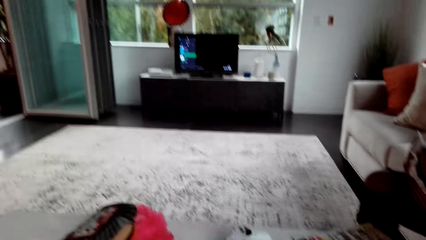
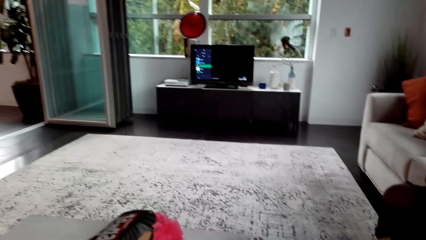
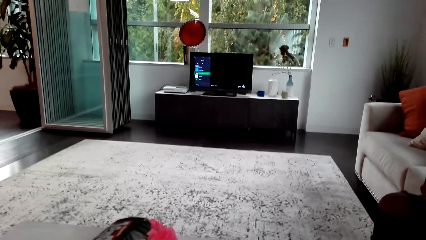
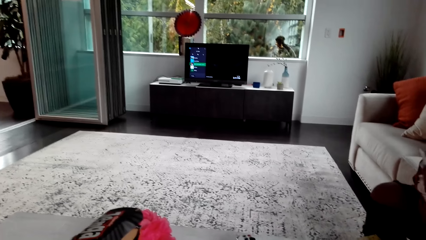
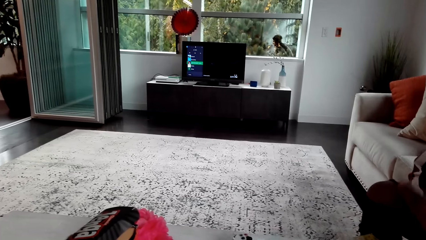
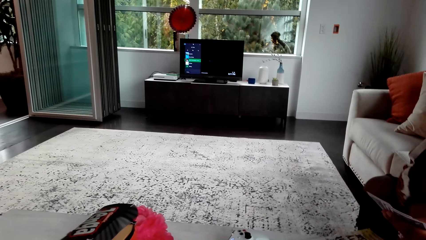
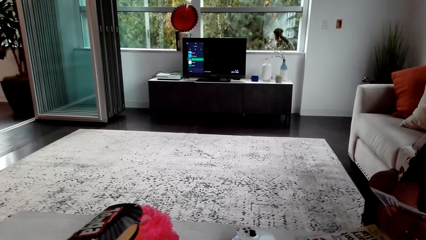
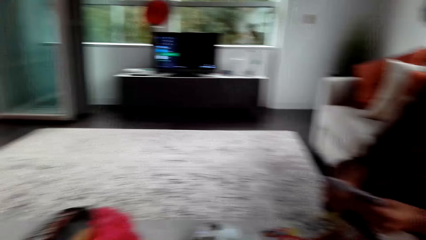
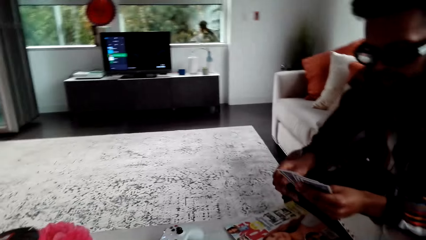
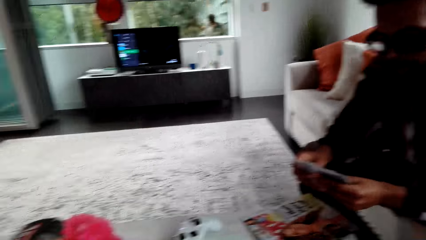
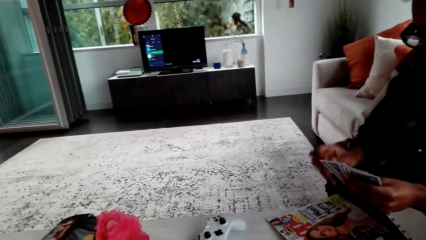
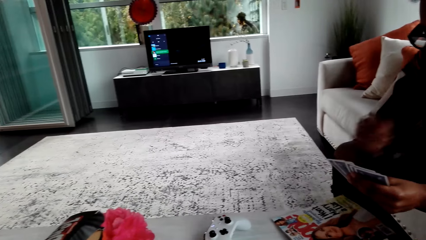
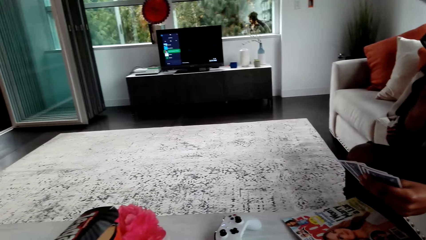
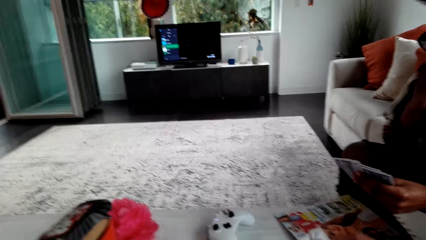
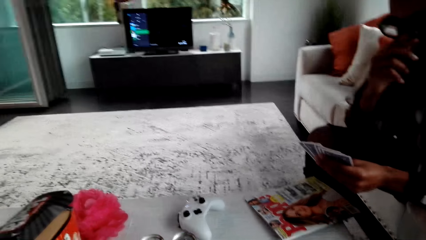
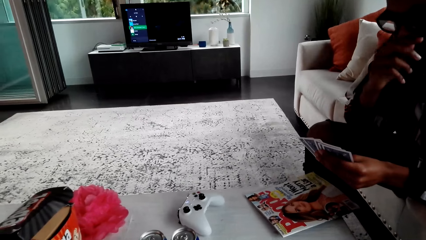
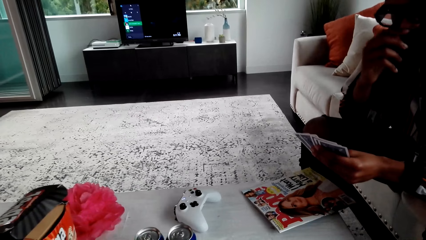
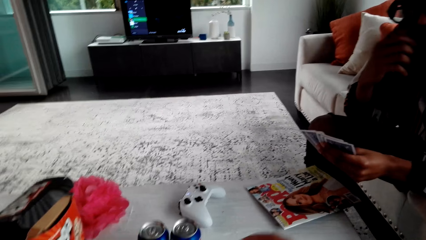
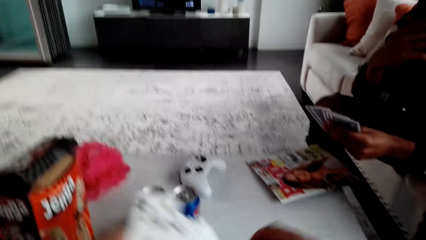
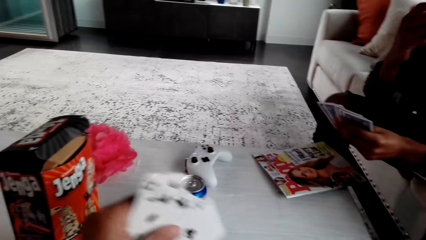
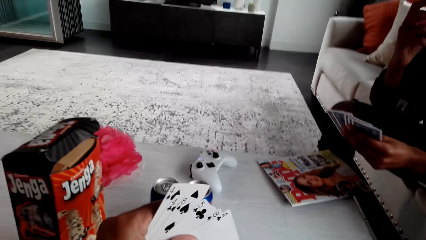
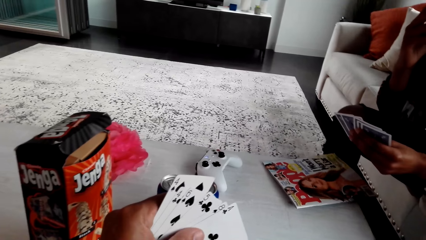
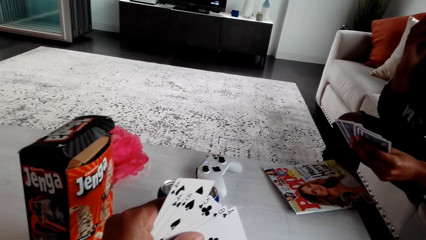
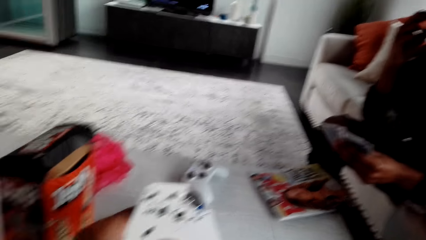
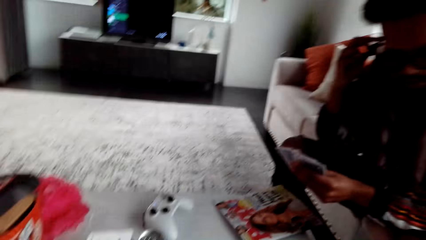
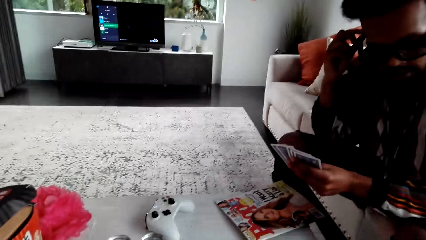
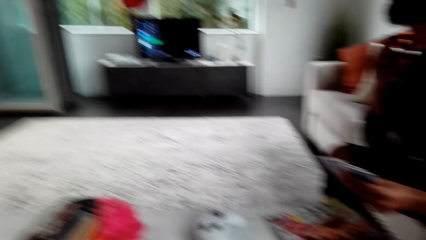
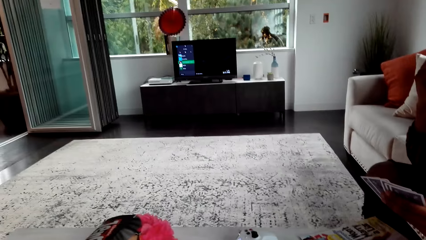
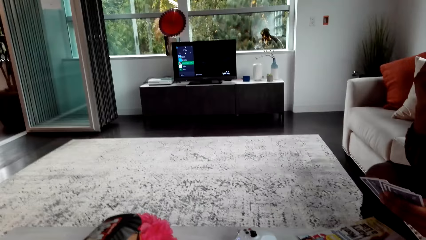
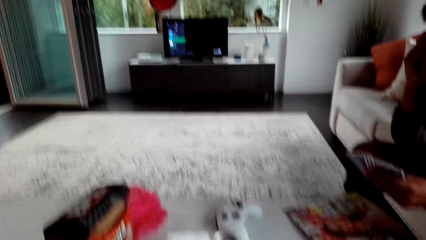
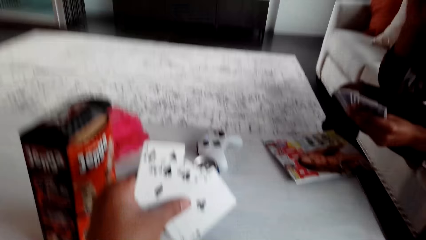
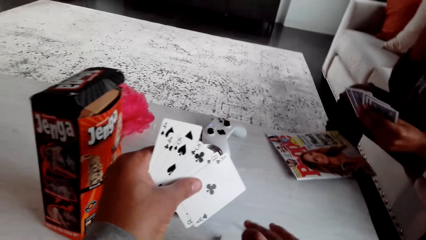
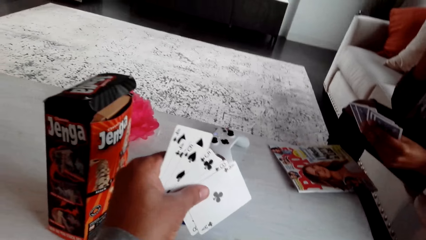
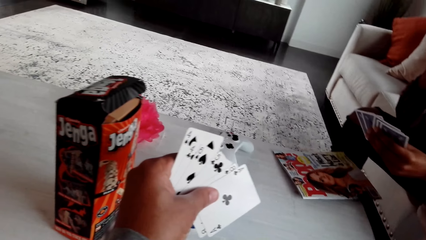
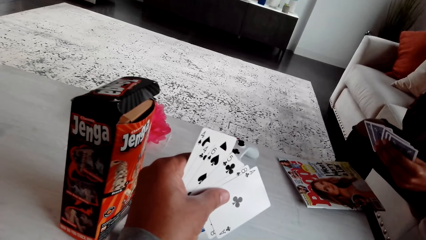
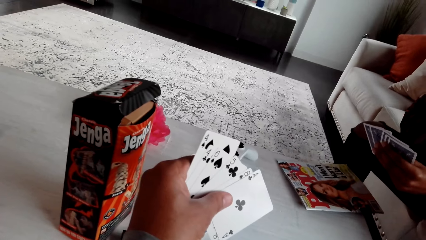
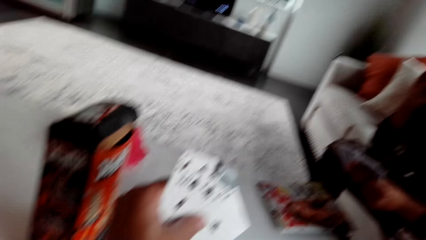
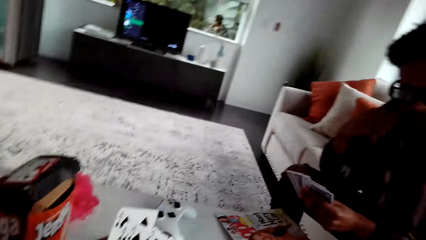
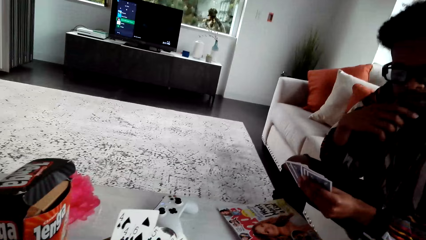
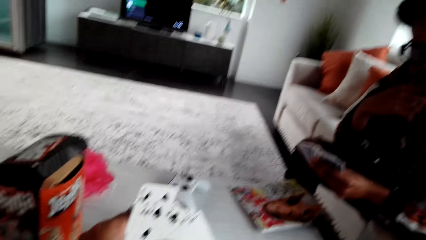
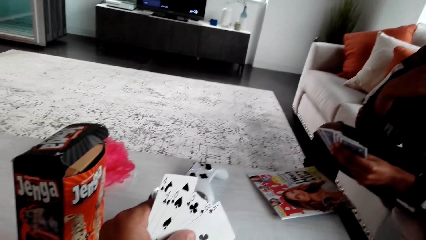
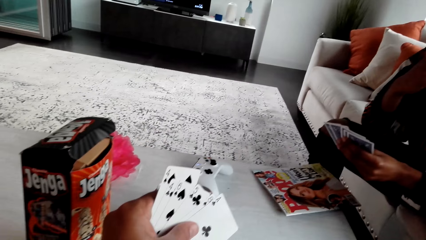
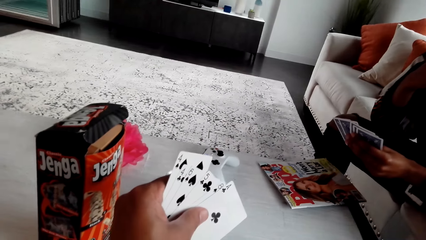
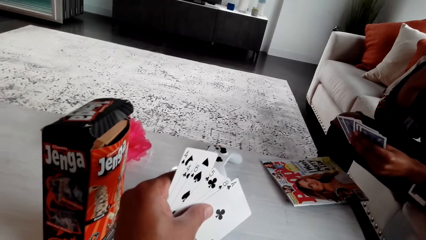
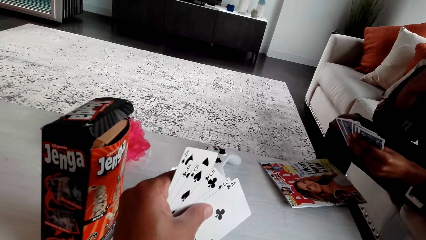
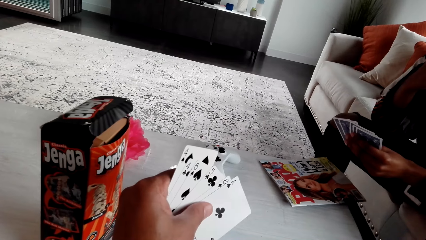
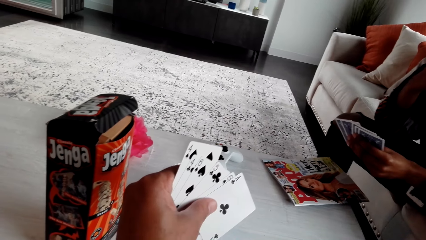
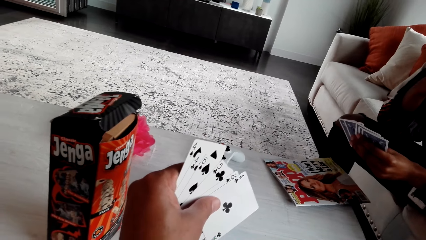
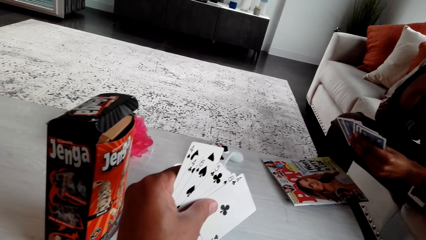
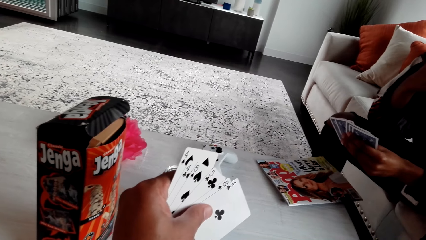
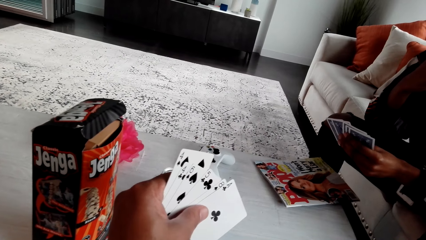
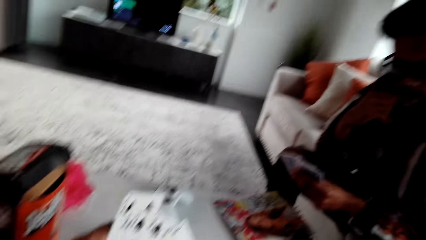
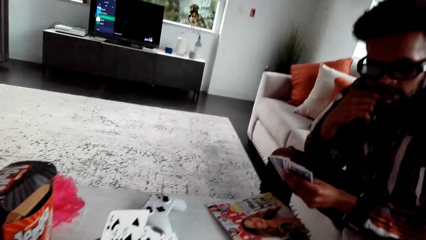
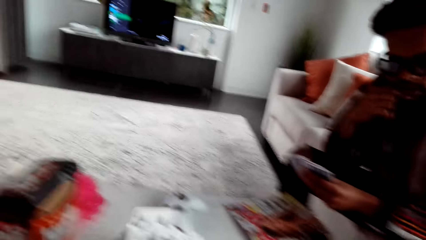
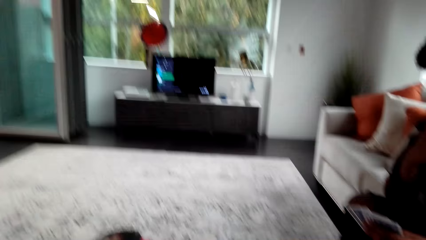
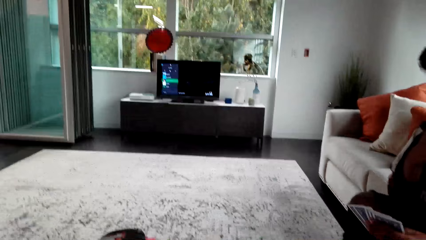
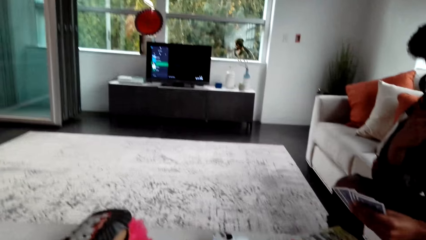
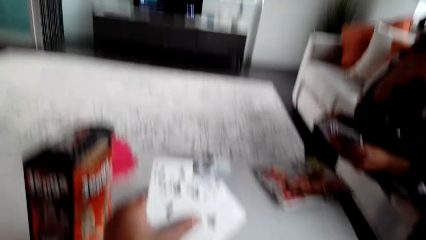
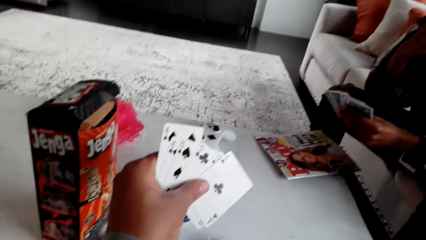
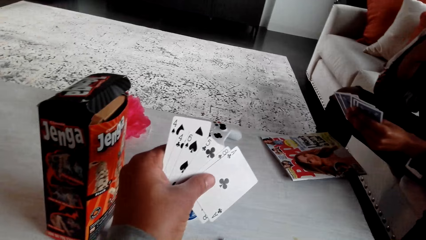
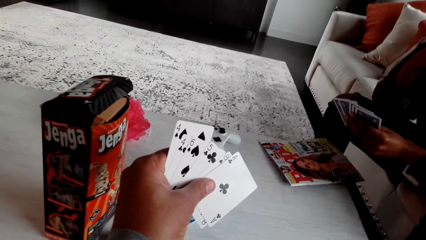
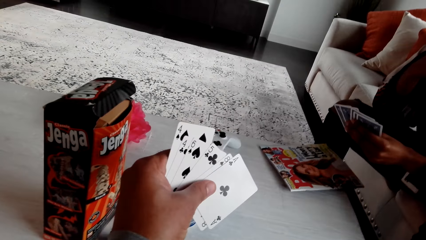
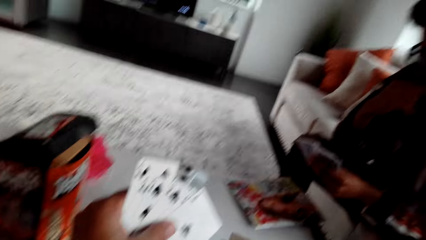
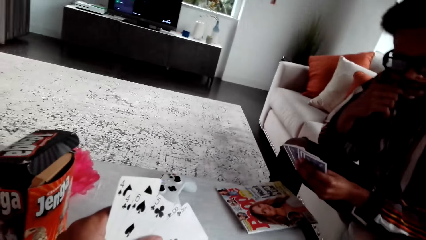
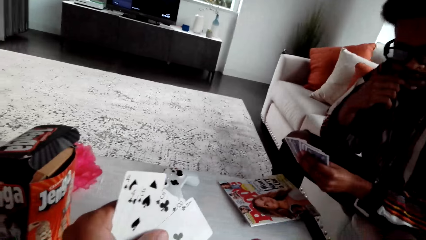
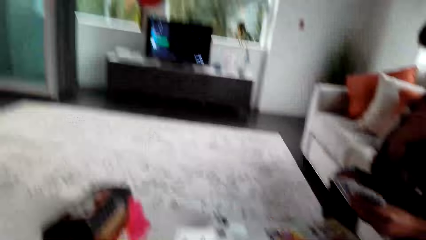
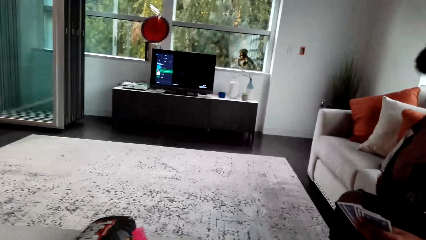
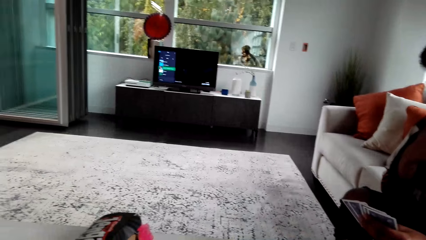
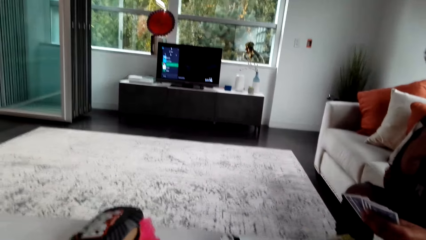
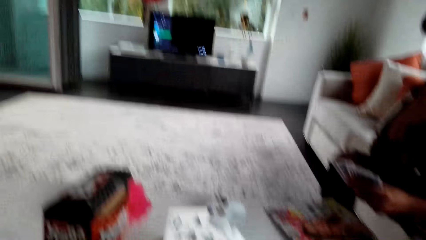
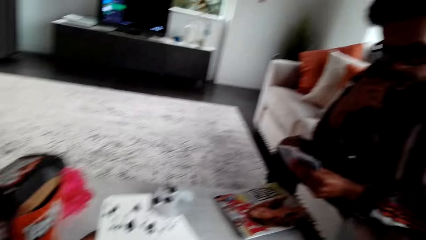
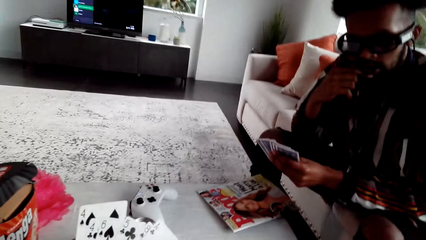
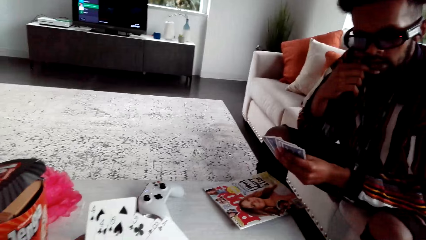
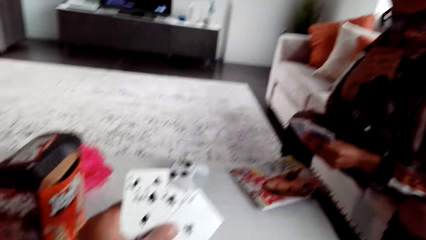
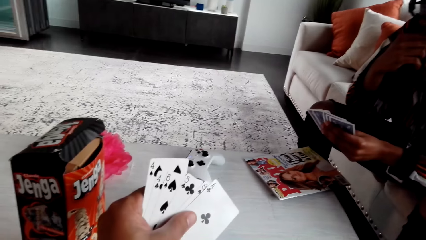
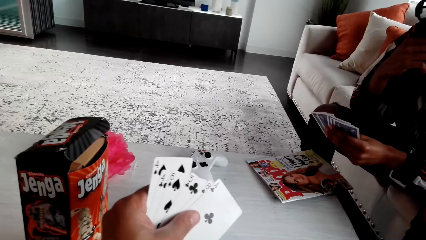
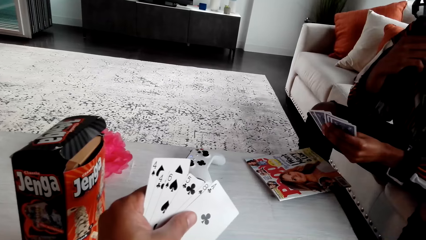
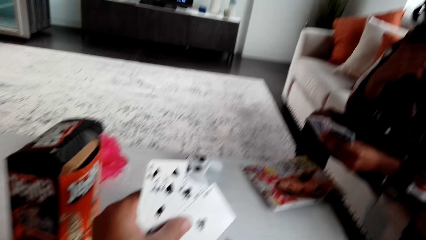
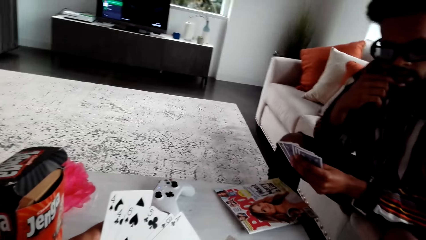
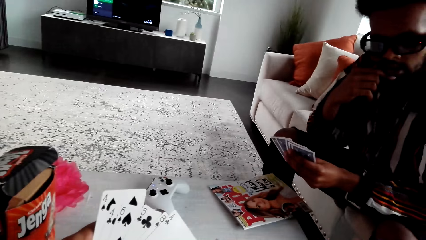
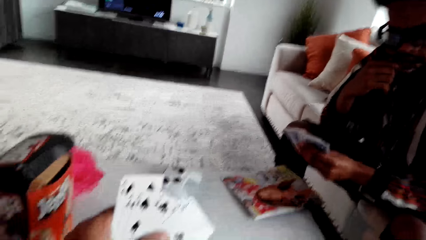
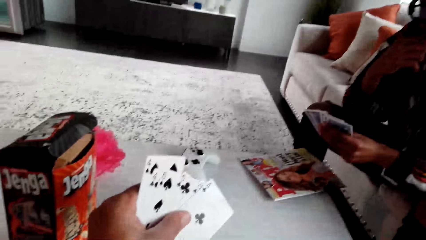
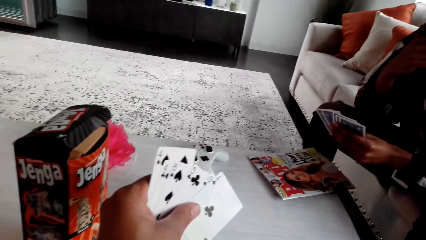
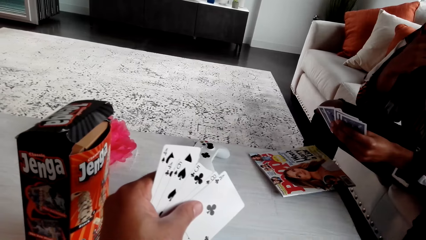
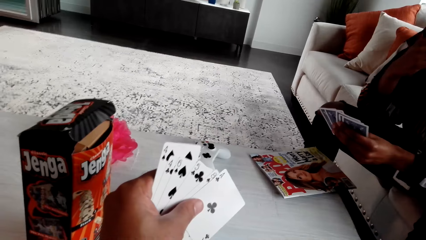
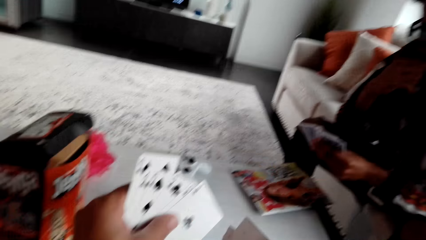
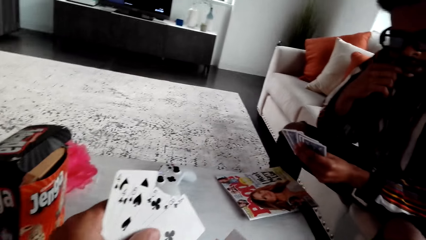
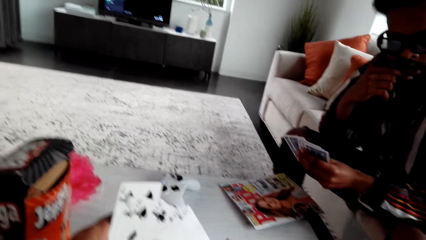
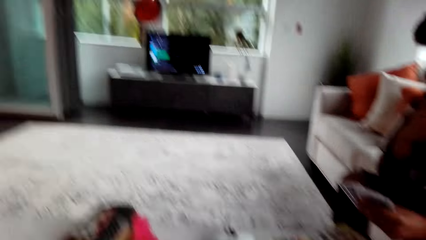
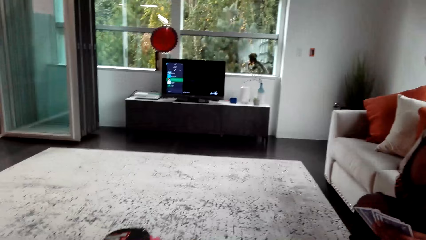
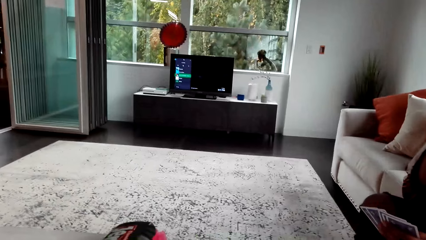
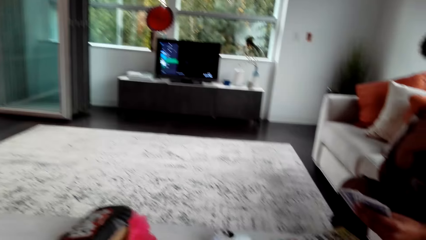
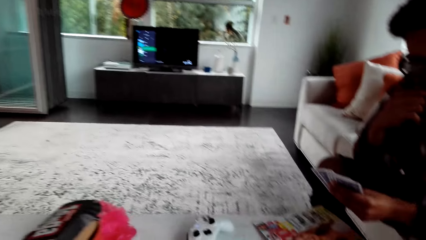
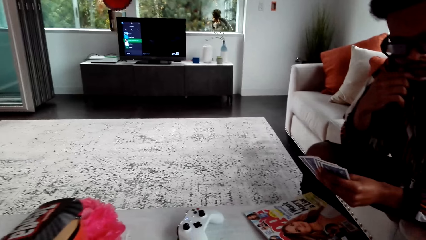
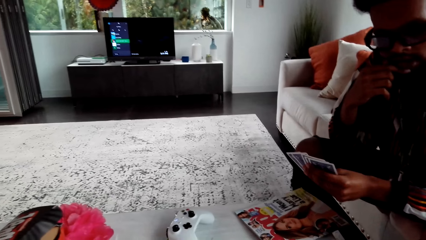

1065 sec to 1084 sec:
A man moves his arm. The man touches his nose. The camera wearer moves their hand. They speak to the man. They look around. They speak. They look at the cards.
